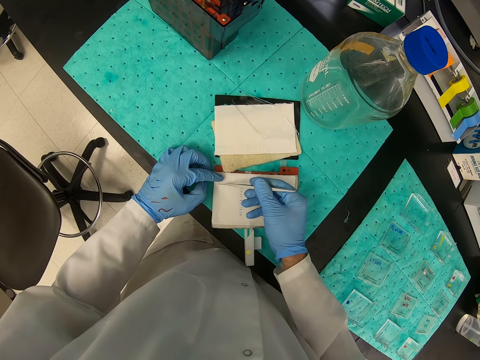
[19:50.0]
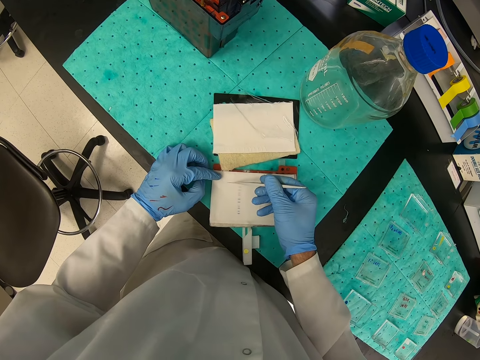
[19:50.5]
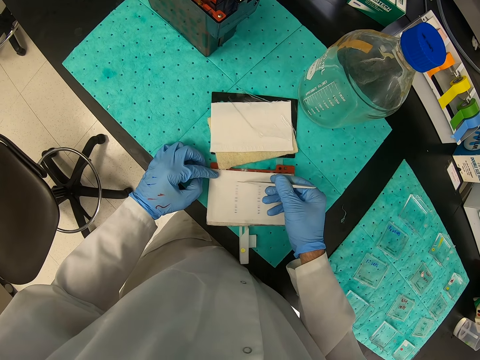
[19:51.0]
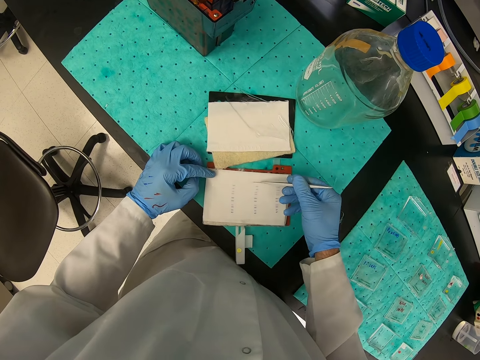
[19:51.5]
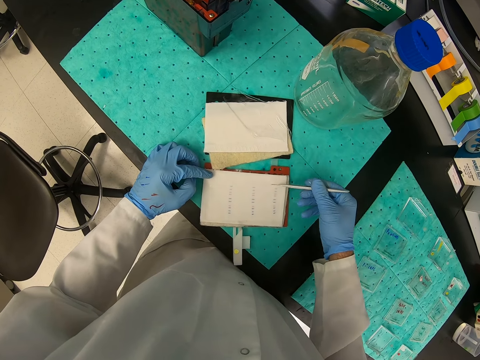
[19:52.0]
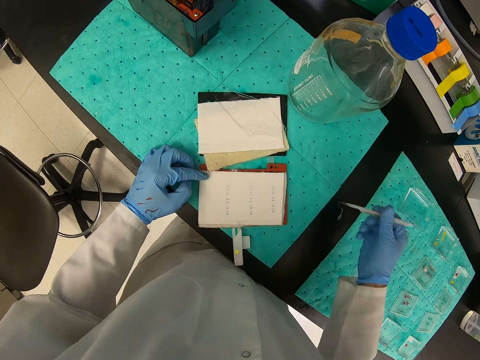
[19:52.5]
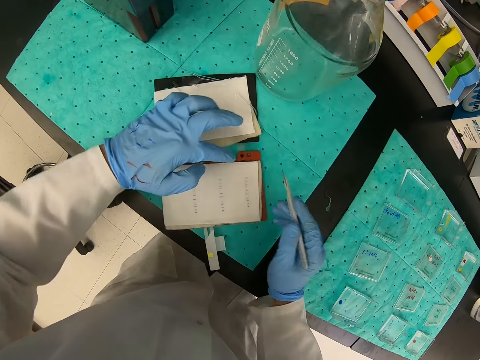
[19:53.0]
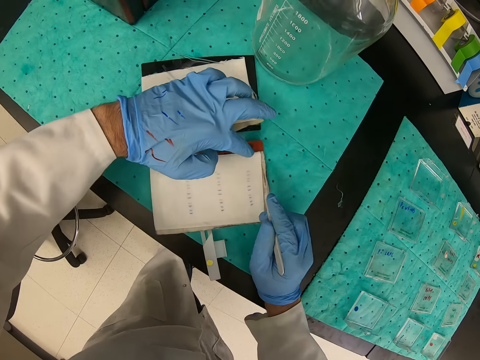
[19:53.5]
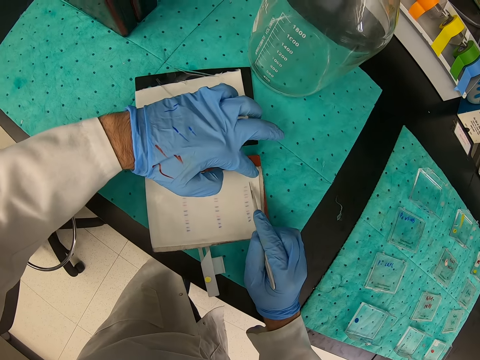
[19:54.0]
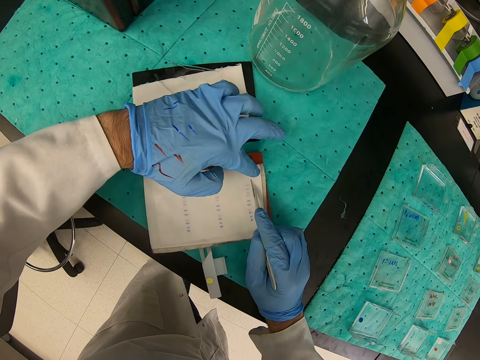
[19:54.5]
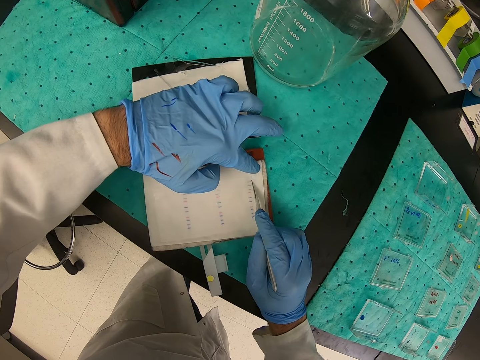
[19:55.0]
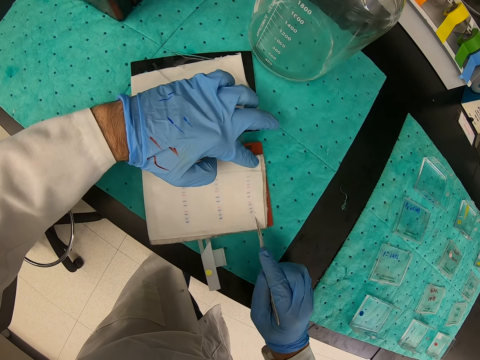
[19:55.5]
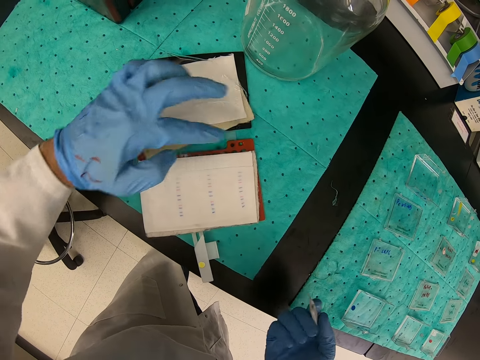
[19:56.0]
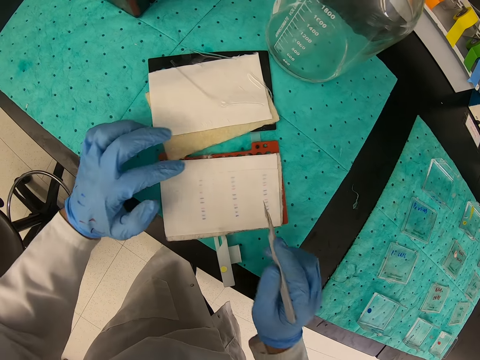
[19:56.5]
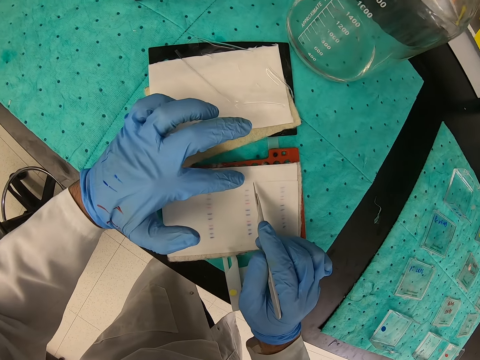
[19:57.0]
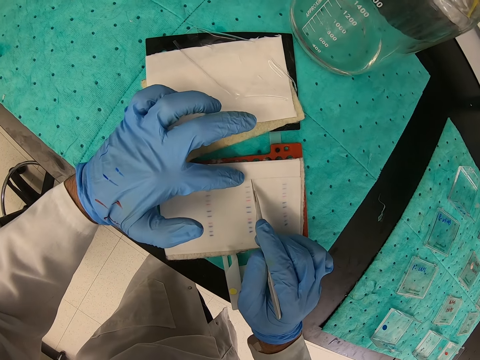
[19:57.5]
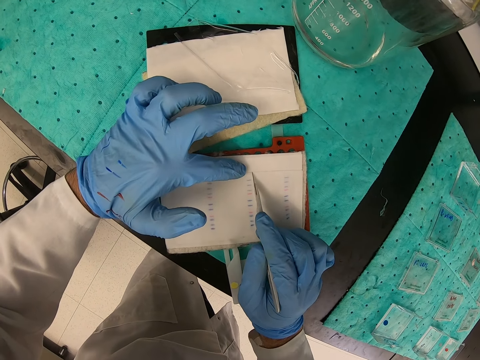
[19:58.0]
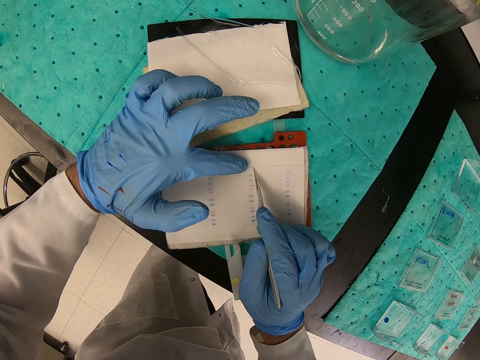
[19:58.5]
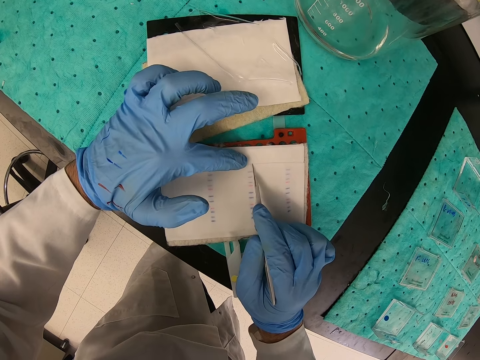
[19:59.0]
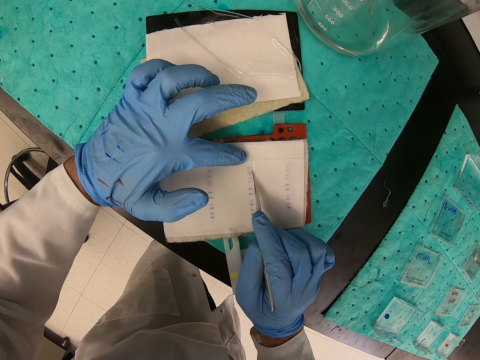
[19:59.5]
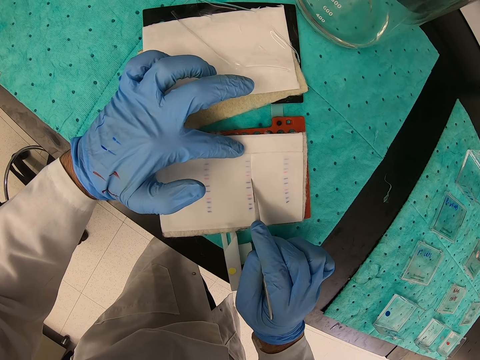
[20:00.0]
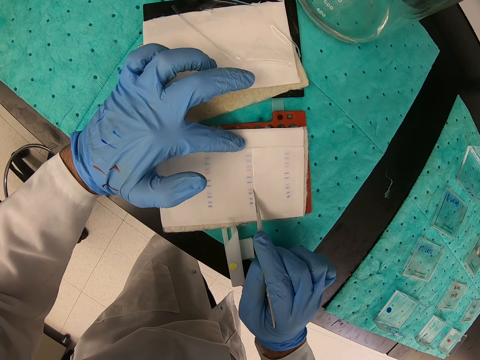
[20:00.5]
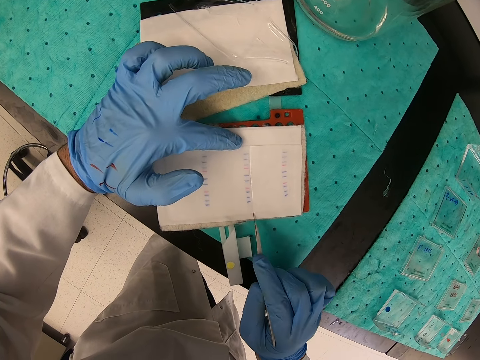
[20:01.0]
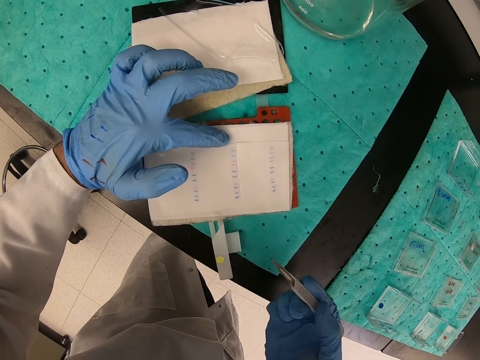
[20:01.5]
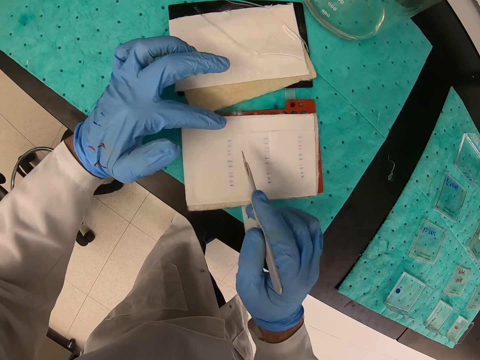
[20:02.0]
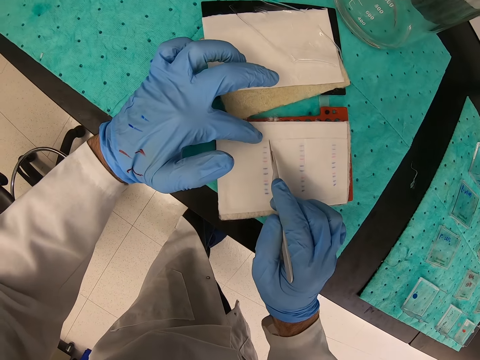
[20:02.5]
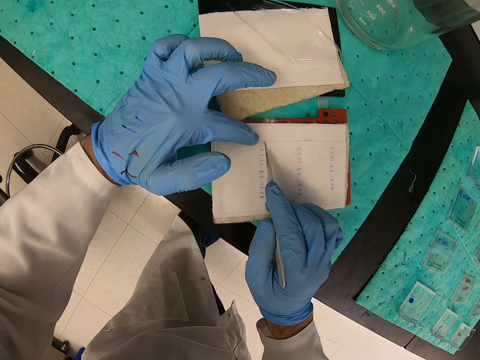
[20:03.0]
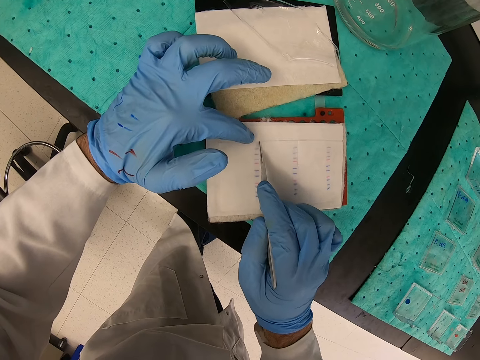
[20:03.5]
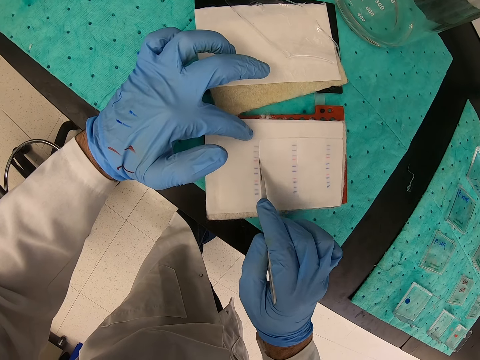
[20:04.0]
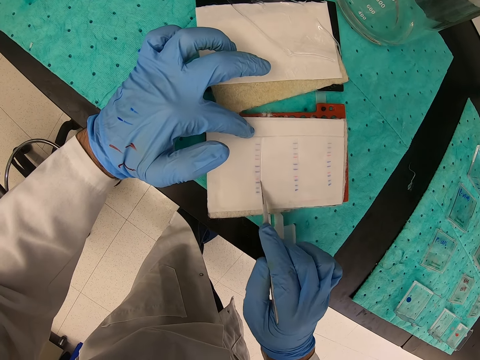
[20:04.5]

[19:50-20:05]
The camera wearer cuts through the paper with a vector paper cutter.

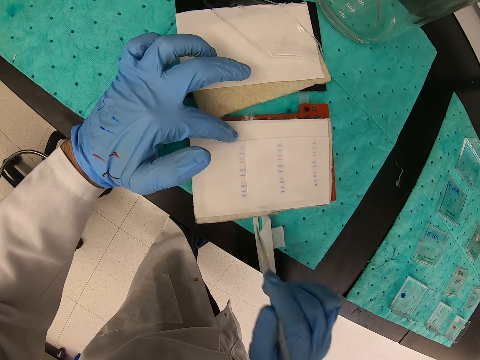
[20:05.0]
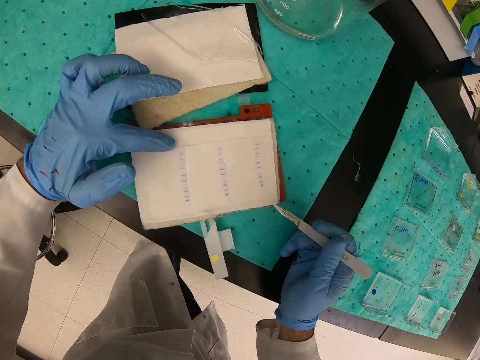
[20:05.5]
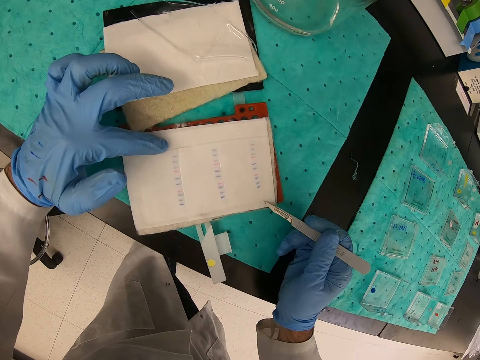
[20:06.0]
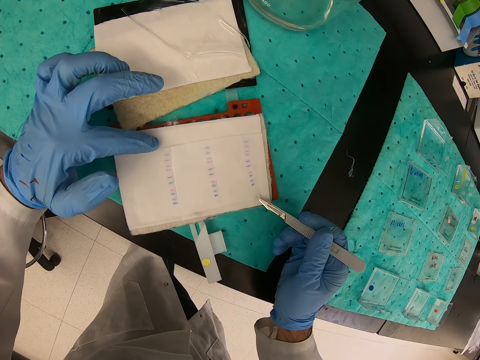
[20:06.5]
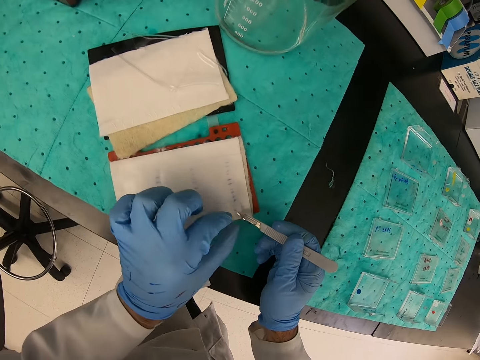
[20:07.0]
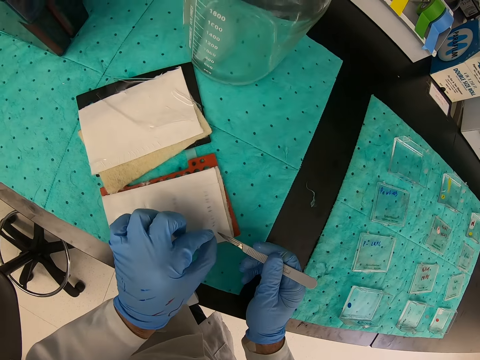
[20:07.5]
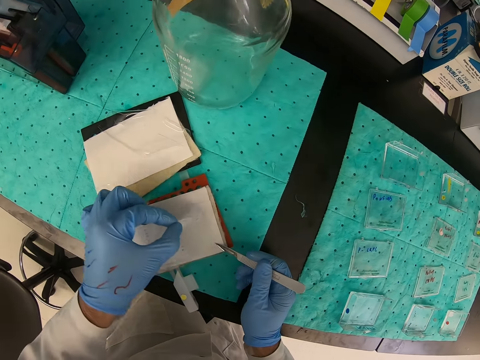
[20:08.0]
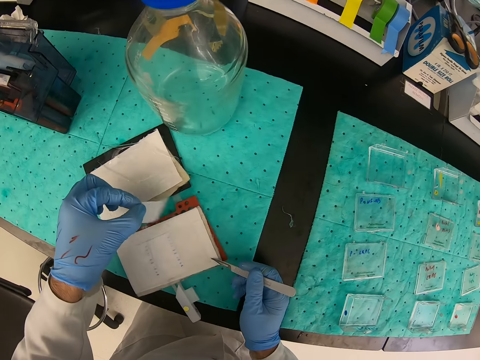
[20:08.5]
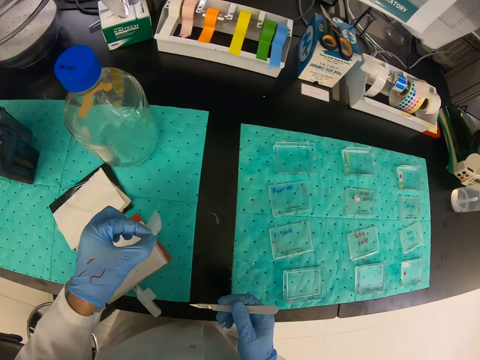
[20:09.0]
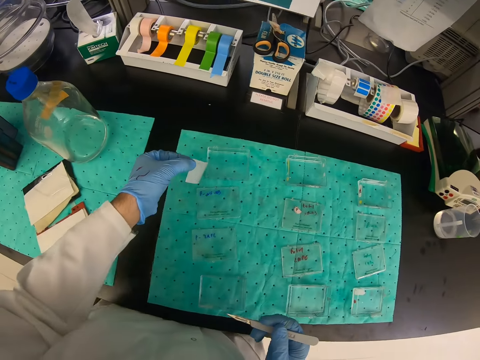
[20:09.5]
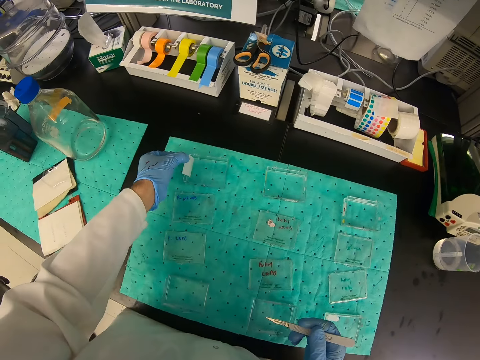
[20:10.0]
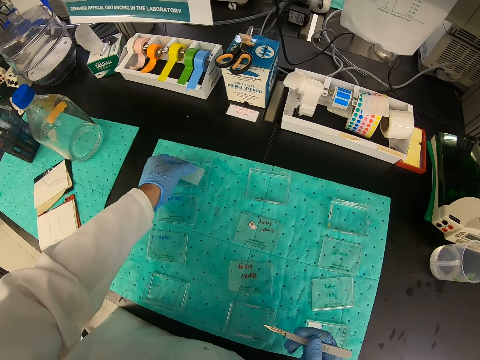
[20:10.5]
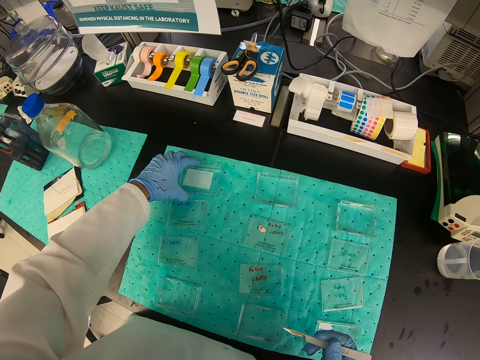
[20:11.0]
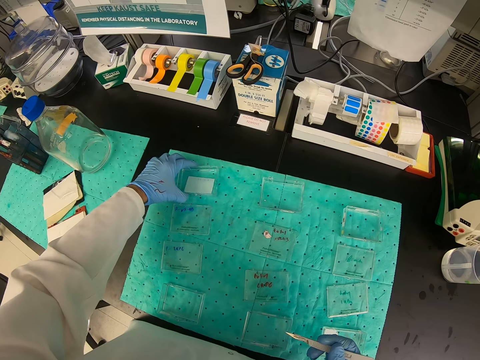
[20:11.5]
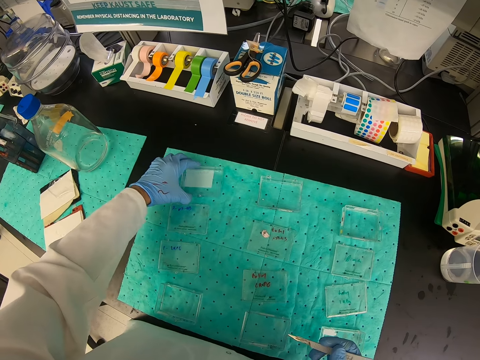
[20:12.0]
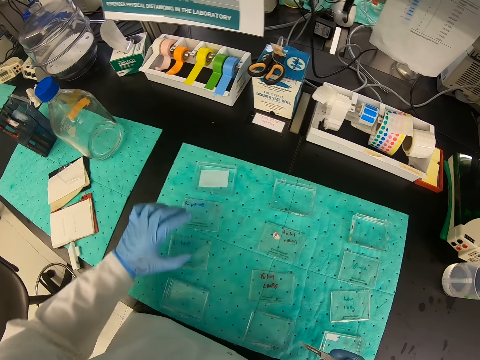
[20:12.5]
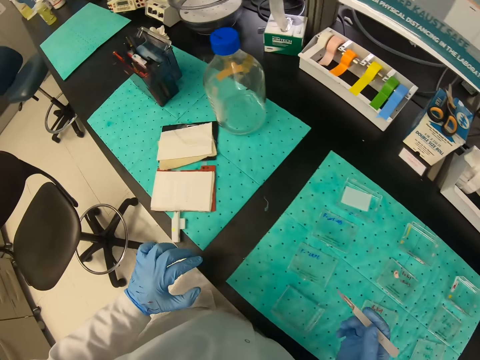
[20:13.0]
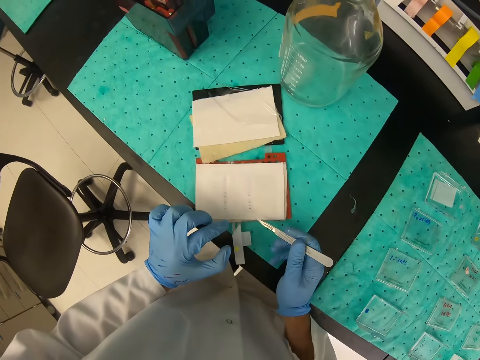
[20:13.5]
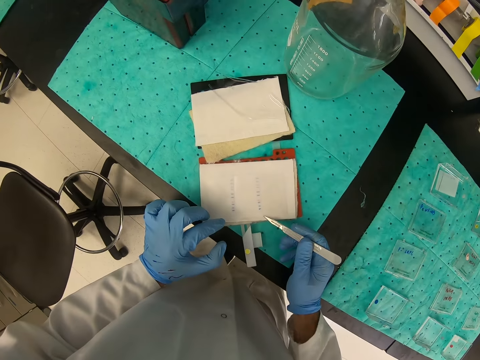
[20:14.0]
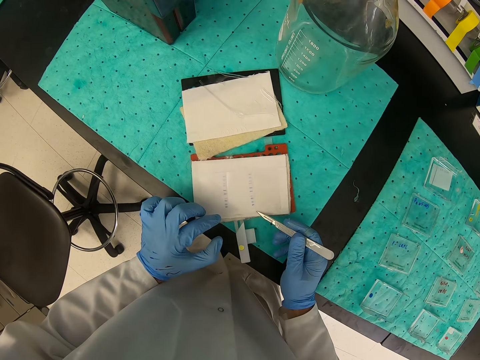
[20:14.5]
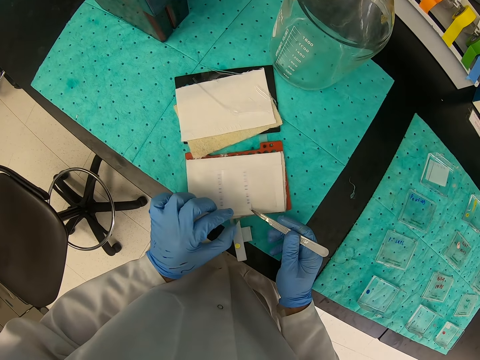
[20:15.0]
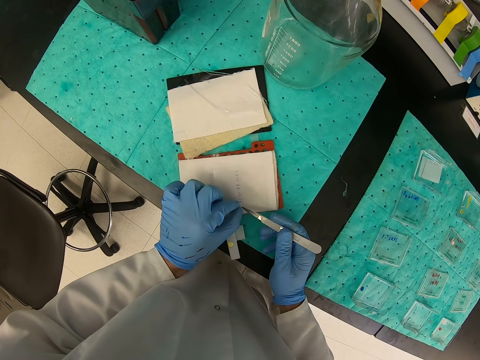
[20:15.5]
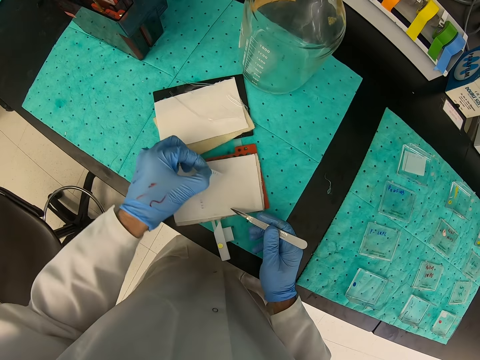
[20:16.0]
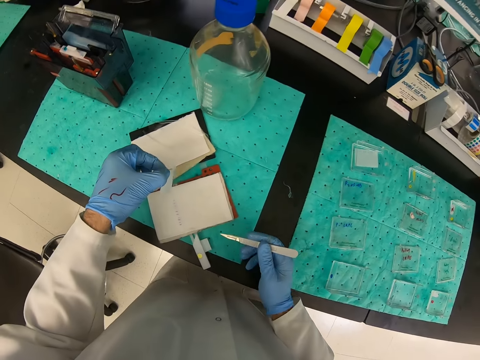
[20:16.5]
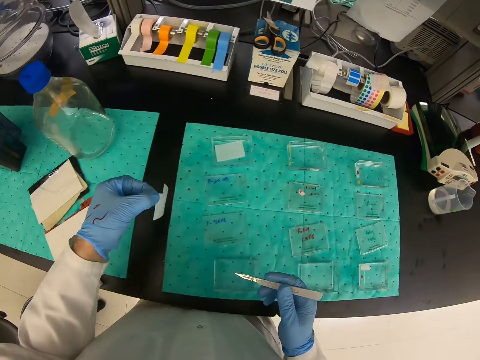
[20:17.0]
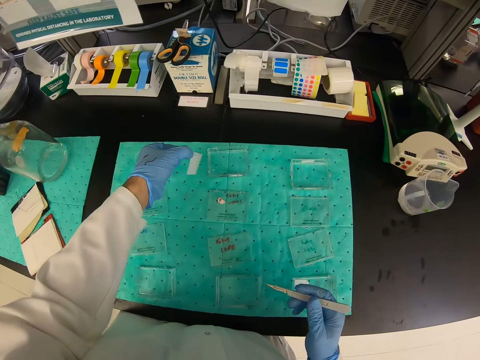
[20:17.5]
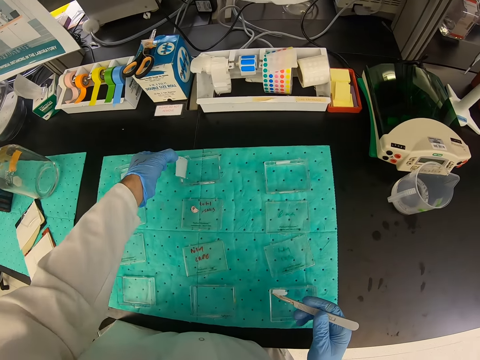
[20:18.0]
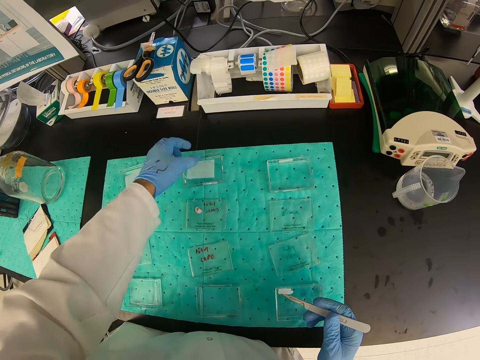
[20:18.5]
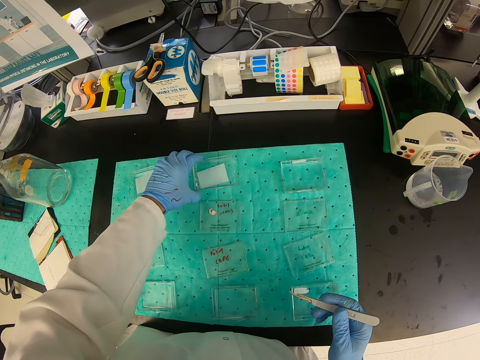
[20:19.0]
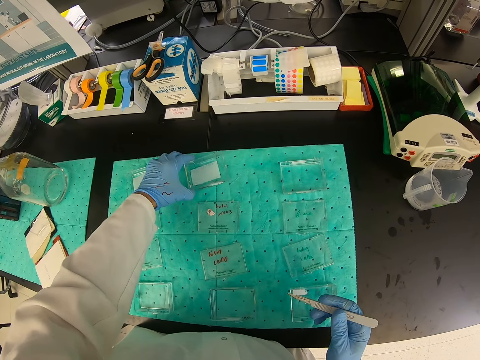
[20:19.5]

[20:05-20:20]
The camera wearer removes the piece of paper with his left hand. He puts the piece of paper in a small container. He removes the piece of paper with his left hand. He puts the piece of paper in the small container.
